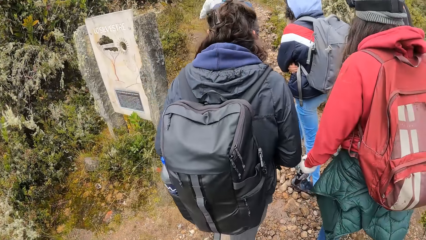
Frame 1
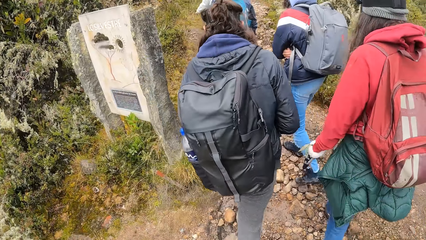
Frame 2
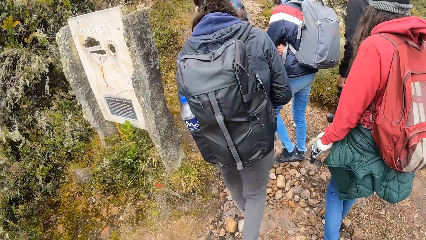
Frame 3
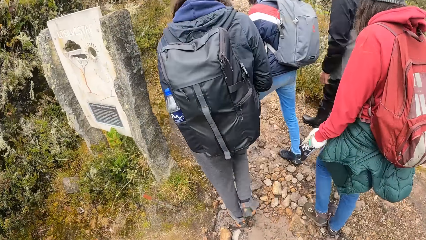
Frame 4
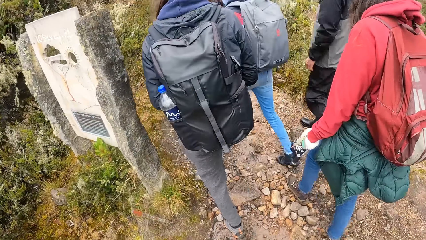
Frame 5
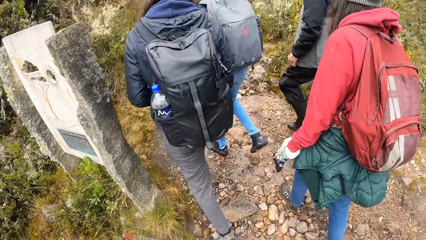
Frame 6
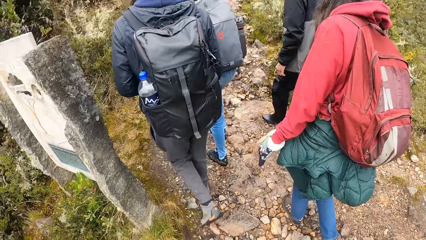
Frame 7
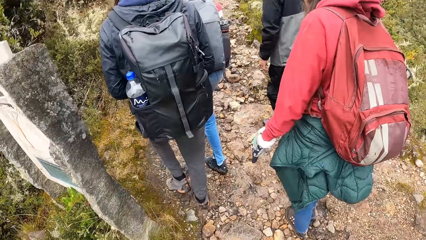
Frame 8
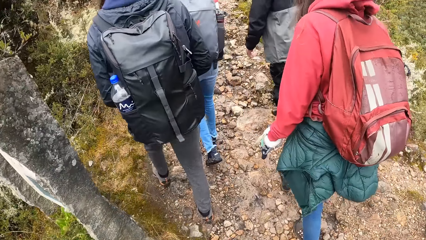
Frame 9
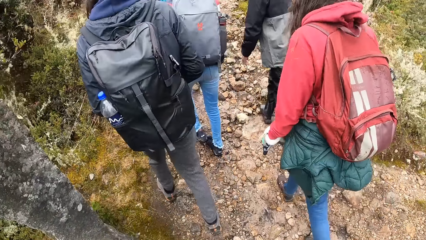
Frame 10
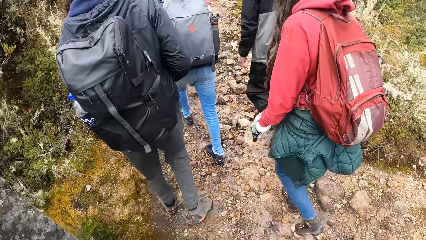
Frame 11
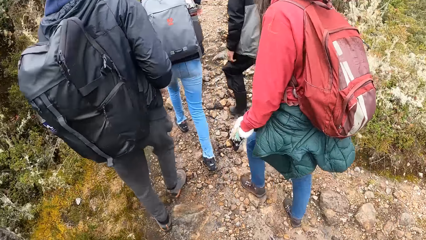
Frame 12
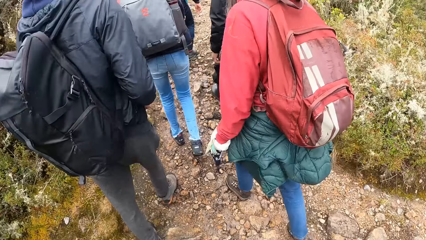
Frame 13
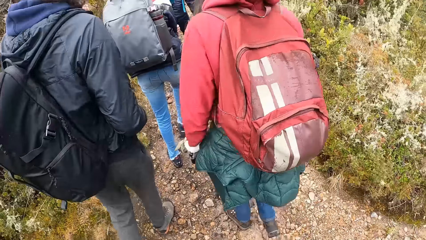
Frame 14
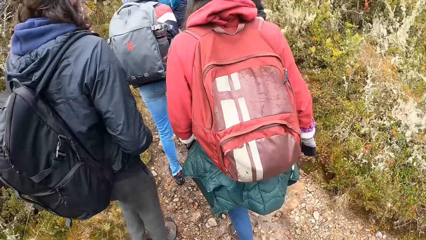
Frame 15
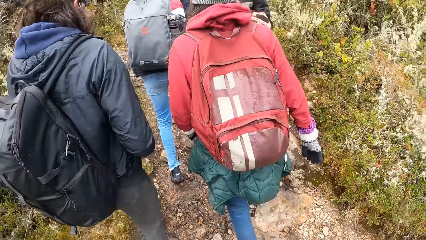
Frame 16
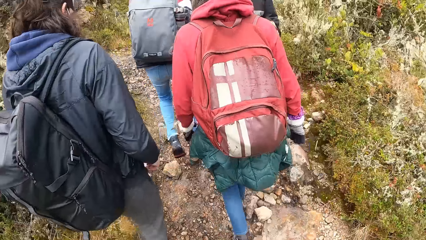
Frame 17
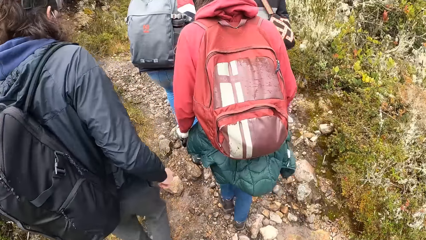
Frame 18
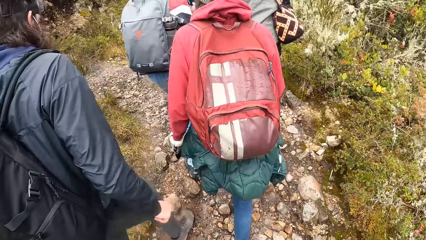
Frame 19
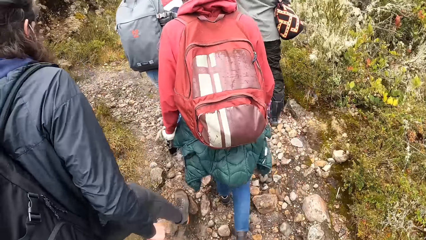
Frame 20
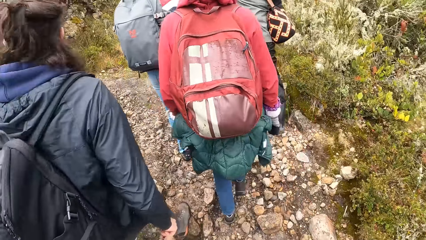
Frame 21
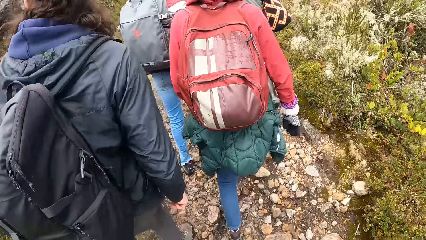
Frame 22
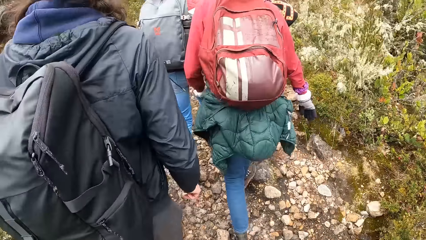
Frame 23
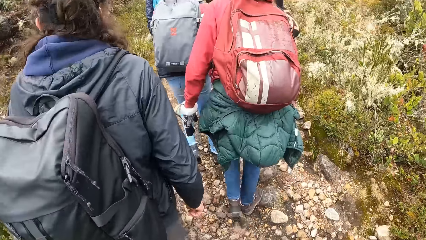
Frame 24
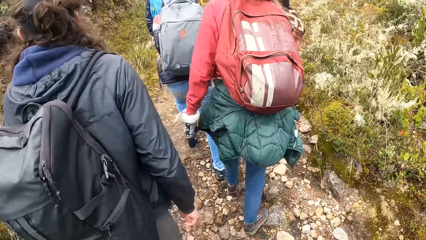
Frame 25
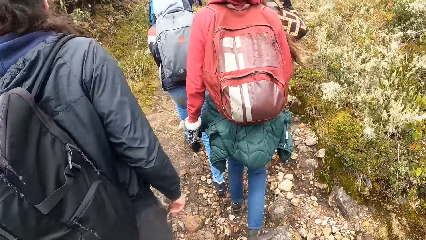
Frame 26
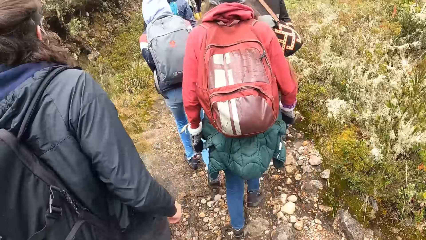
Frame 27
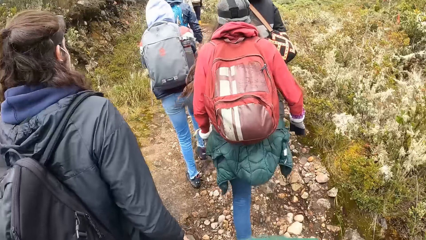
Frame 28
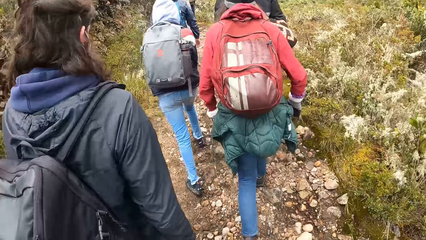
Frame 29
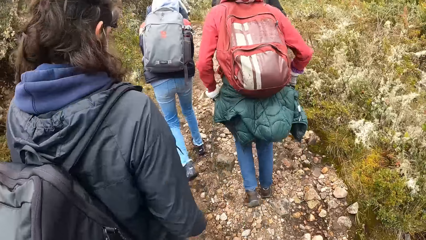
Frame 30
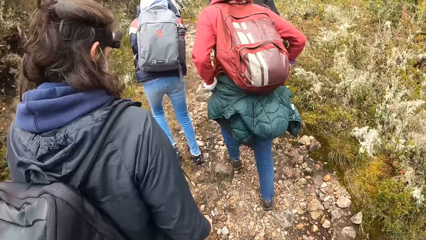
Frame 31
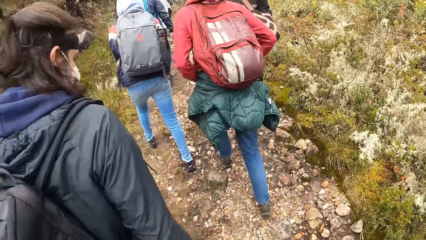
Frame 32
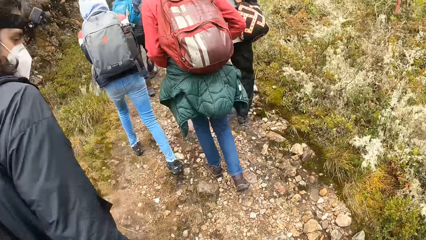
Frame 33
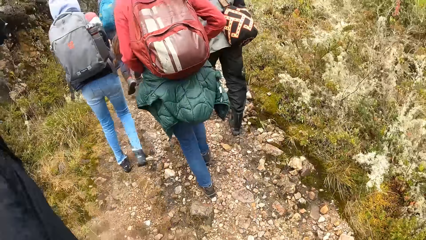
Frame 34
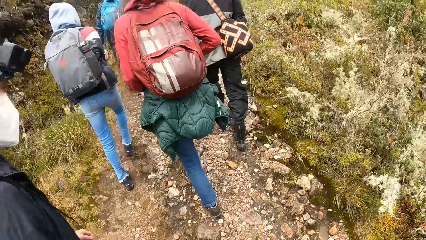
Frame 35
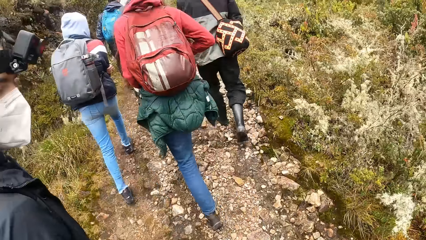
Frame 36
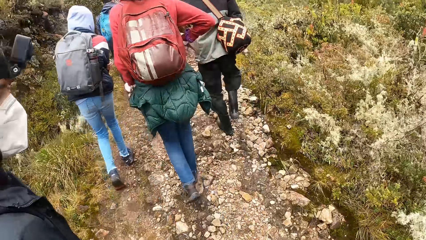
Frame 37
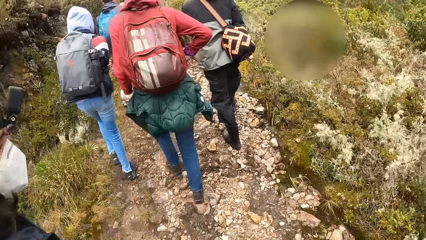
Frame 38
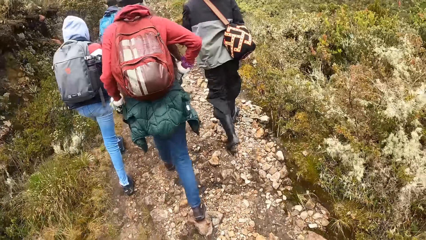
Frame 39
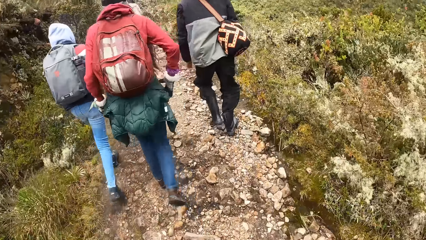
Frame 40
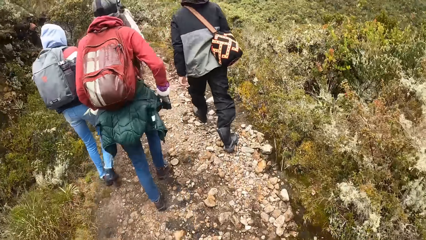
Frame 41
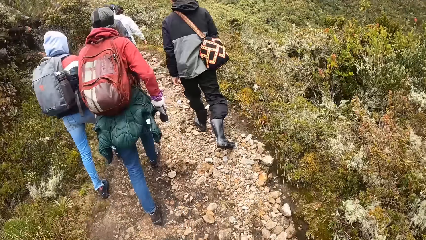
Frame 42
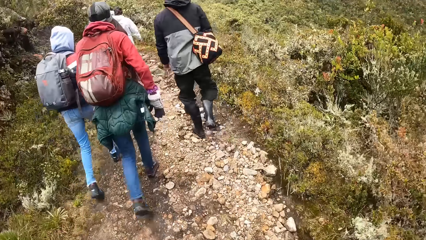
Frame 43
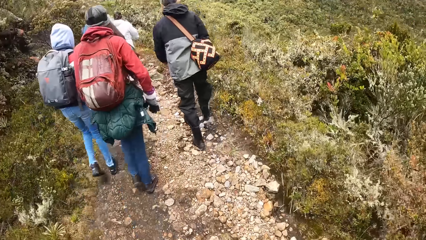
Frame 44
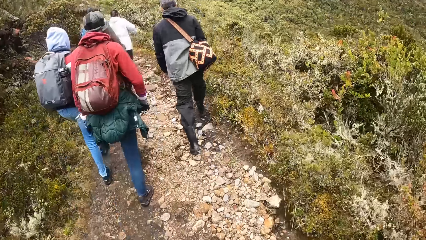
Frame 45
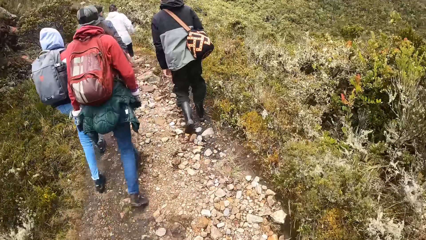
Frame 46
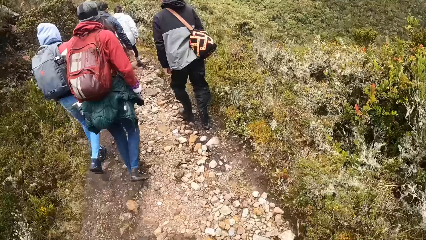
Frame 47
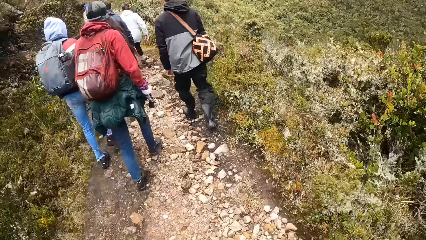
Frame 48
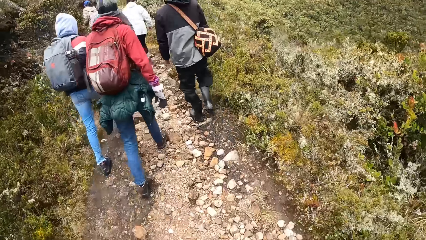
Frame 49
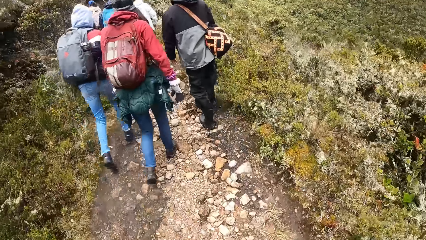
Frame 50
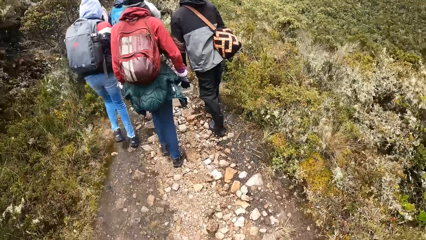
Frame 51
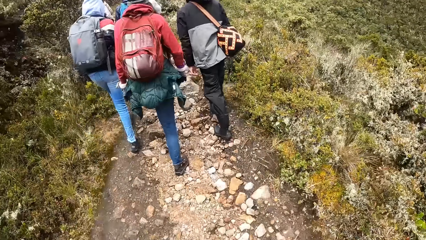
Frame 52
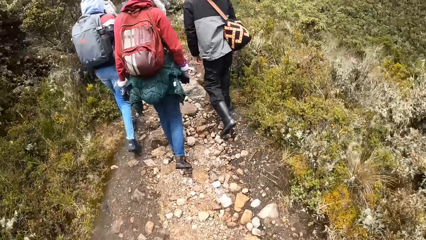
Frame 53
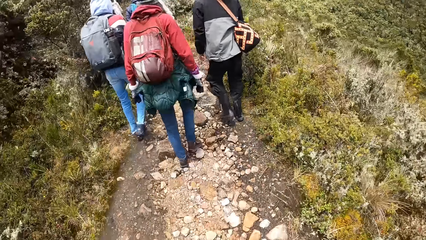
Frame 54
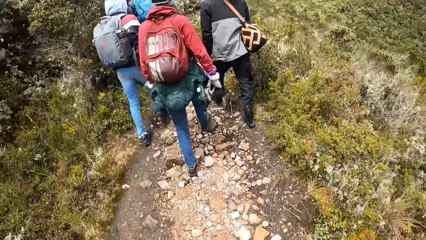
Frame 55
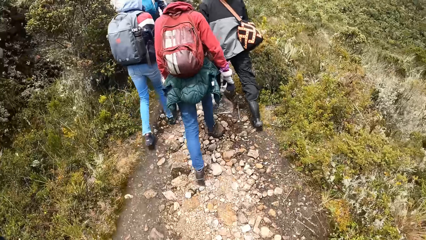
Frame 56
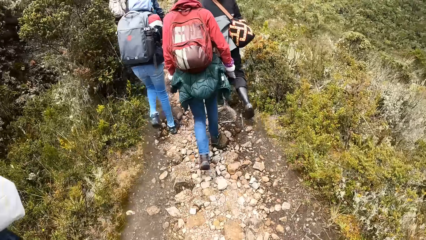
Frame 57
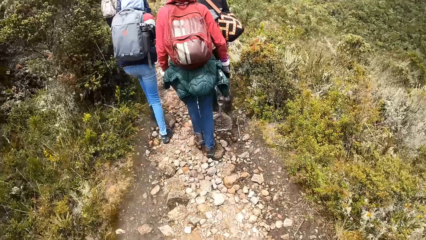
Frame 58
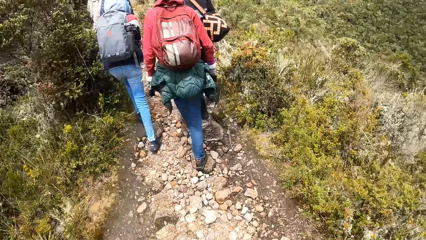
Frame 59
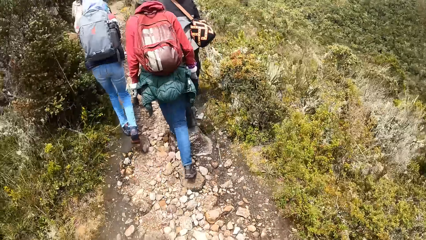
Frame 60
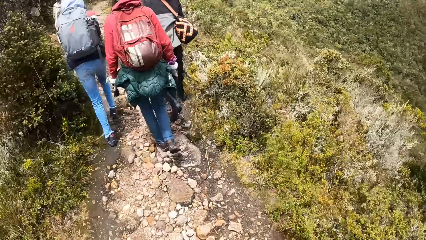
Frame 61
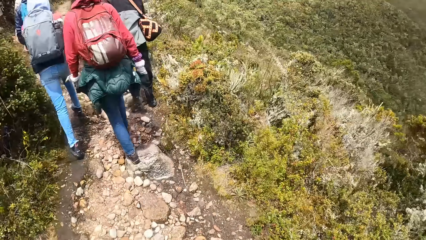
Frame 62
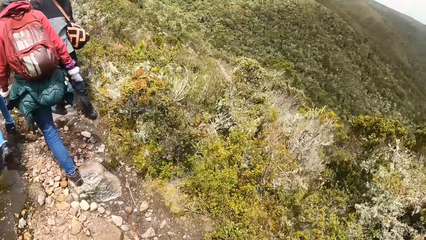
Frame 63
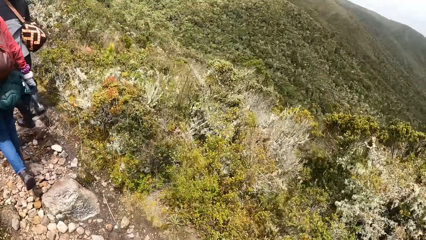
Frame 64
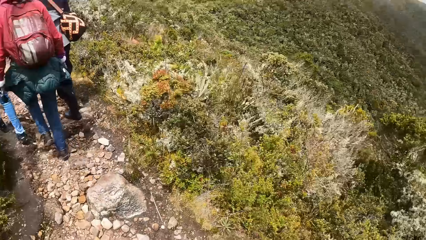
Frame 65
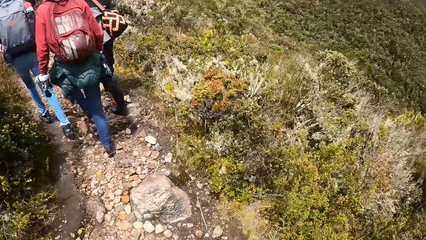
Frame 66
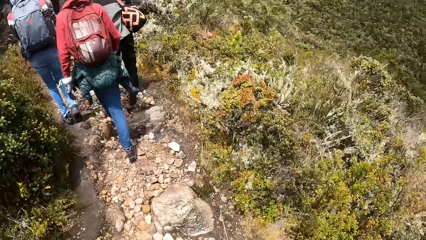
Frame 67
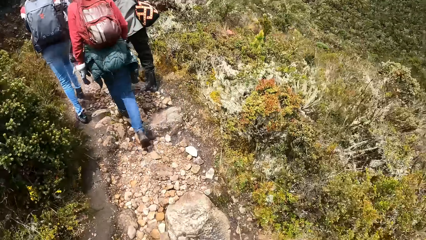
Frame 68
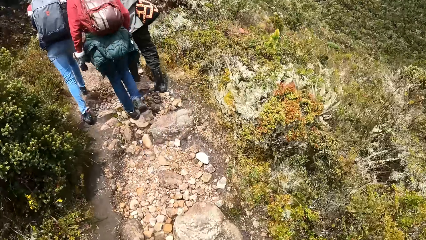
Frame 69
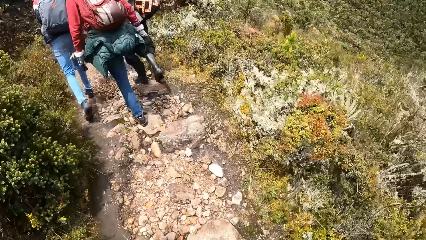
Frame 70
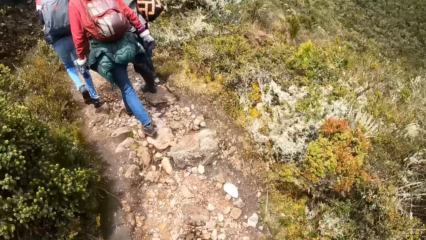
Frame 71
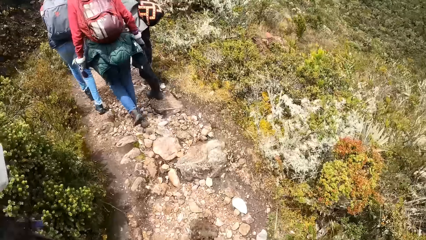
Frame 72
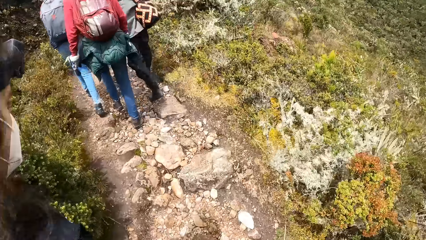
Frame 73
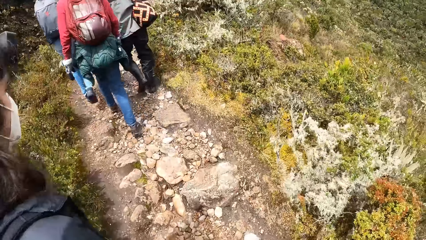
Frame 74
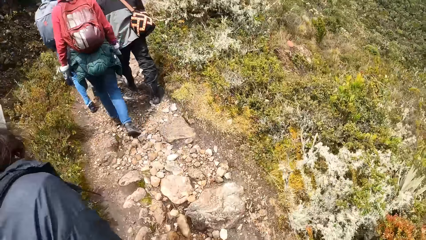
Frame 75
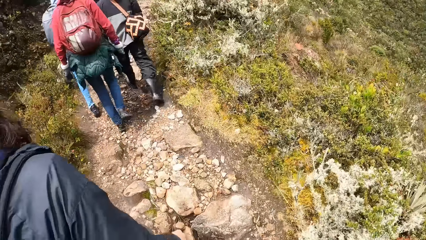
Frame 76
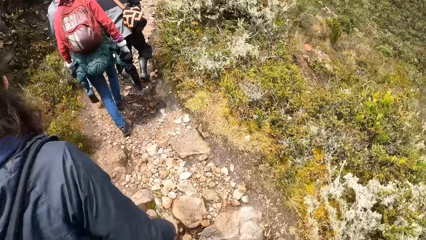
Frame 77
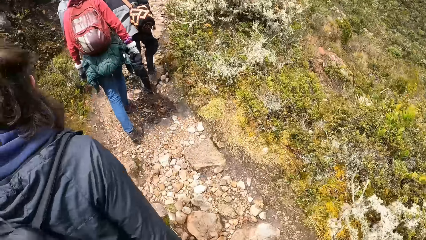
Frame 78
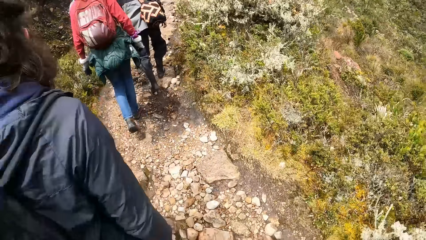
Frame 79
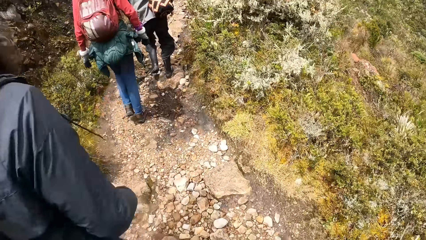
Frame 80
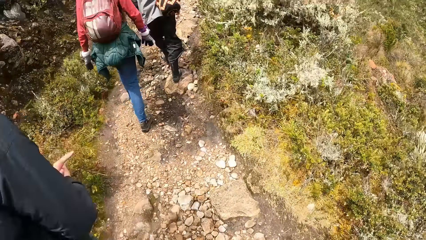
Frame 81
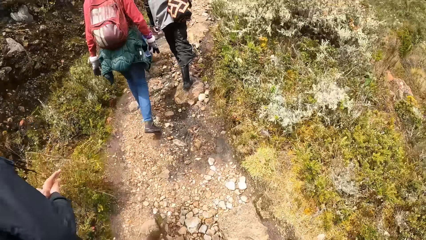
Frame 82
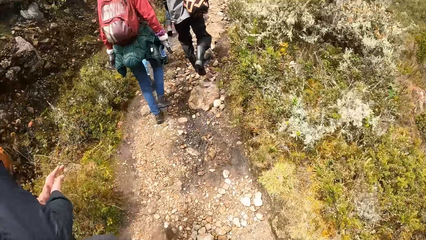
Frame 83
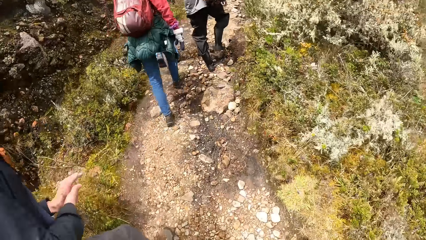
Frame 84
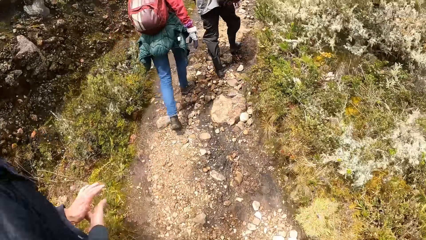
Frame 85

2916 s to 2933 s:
The camera wearer hikes with the group of people.
